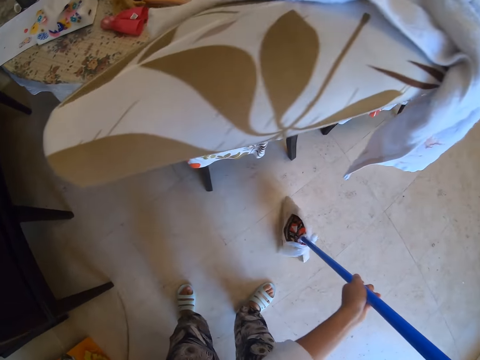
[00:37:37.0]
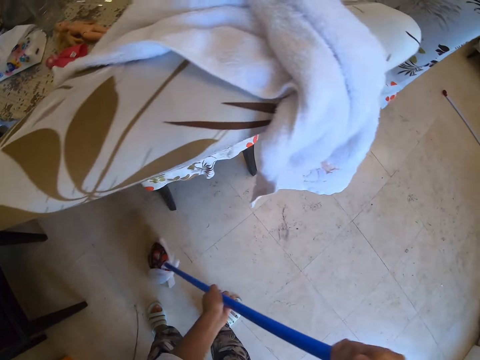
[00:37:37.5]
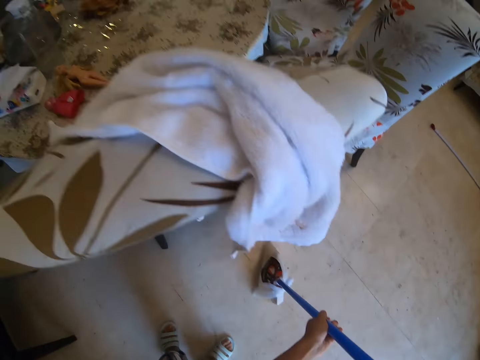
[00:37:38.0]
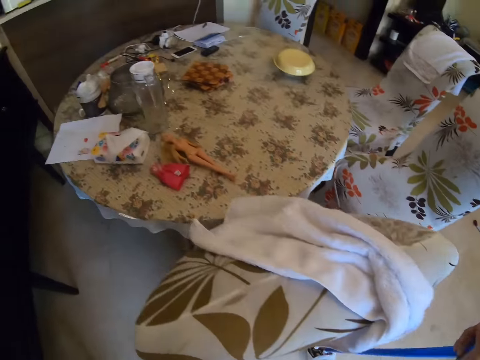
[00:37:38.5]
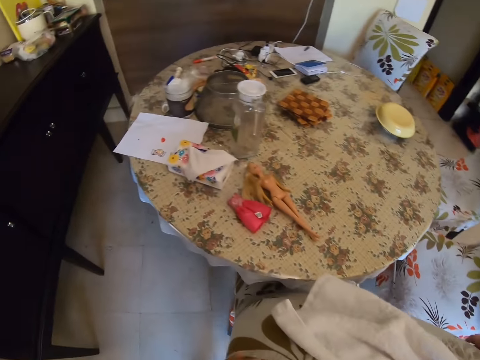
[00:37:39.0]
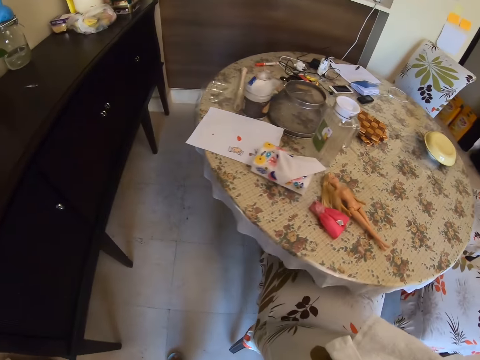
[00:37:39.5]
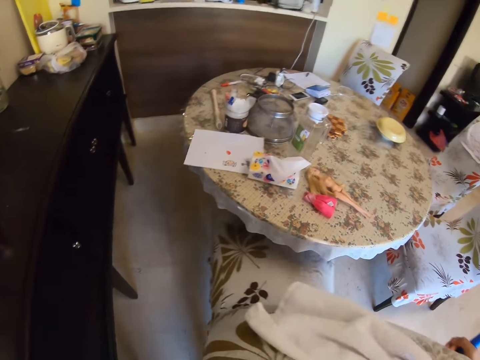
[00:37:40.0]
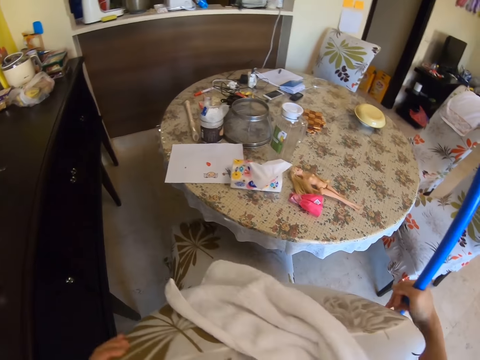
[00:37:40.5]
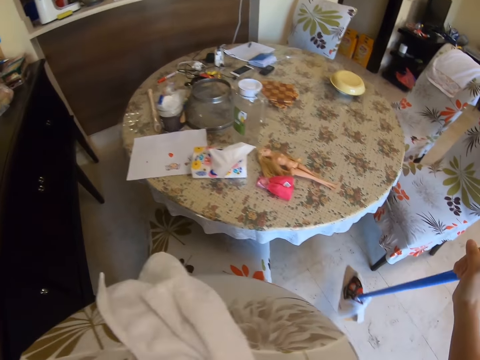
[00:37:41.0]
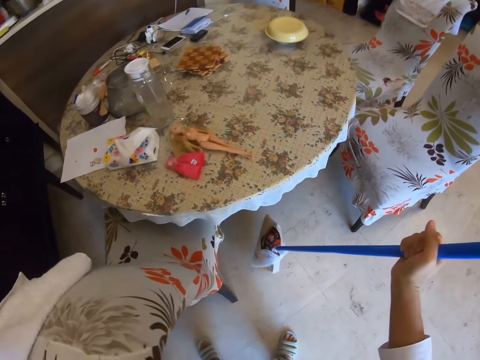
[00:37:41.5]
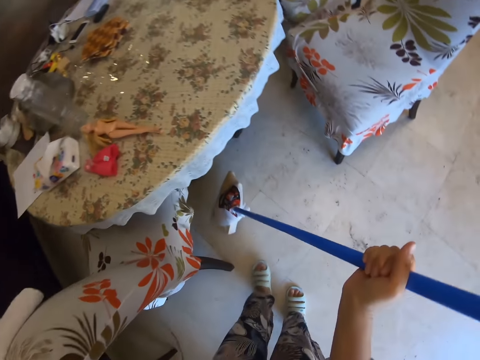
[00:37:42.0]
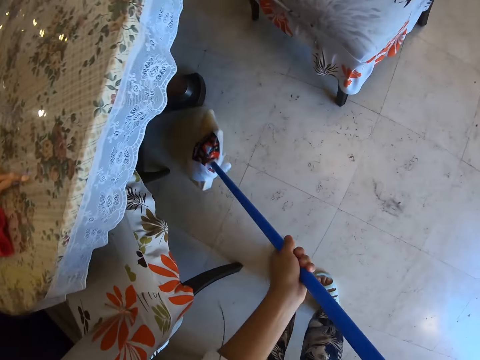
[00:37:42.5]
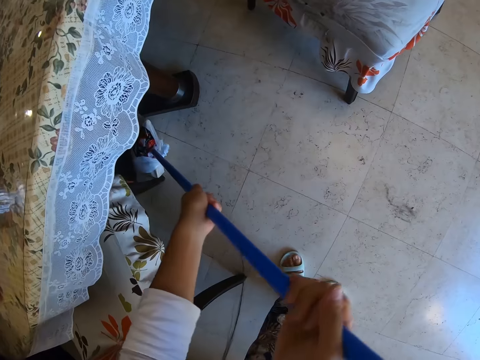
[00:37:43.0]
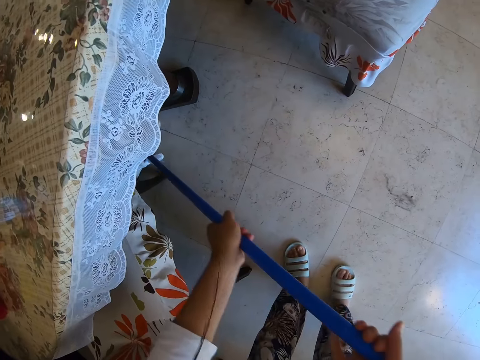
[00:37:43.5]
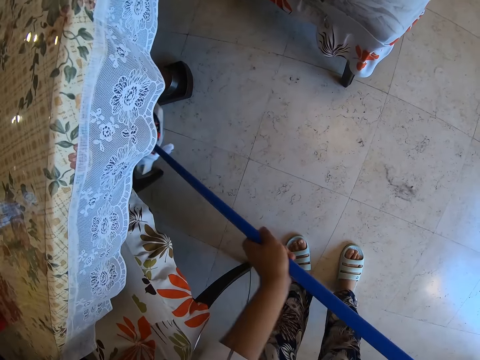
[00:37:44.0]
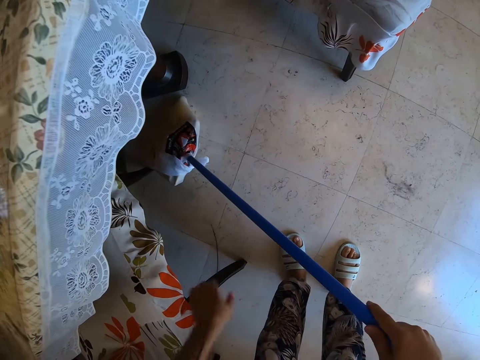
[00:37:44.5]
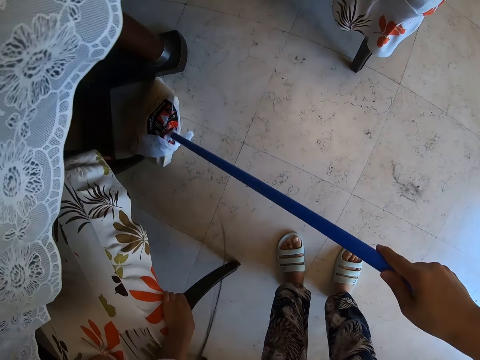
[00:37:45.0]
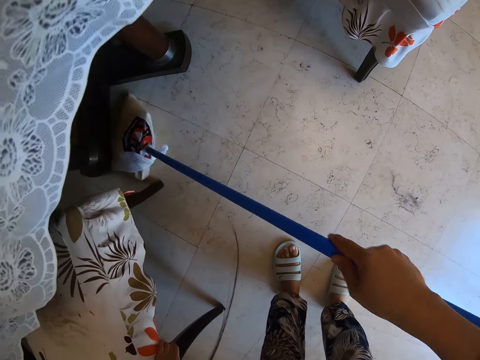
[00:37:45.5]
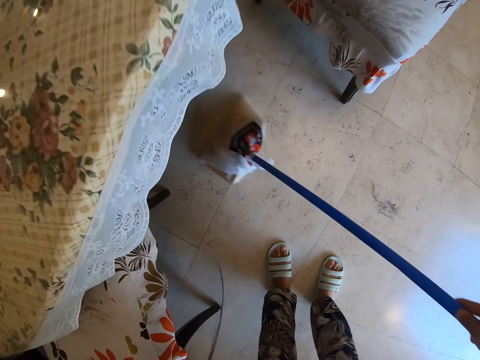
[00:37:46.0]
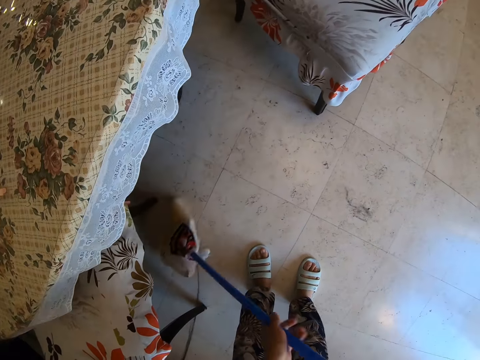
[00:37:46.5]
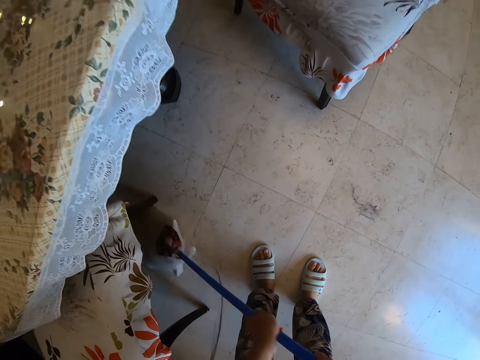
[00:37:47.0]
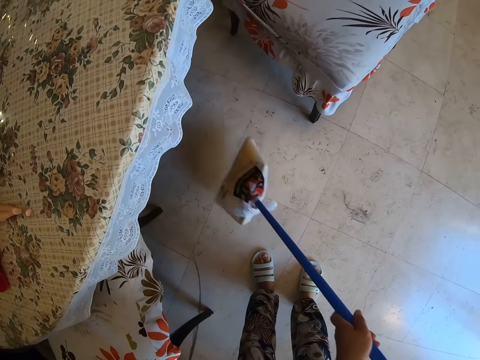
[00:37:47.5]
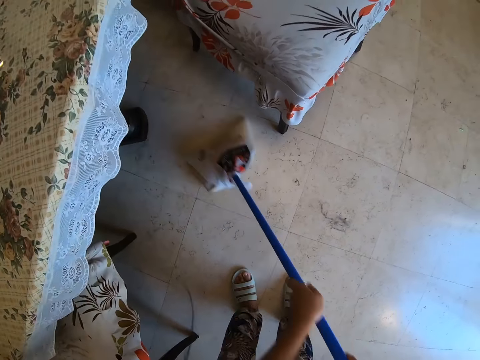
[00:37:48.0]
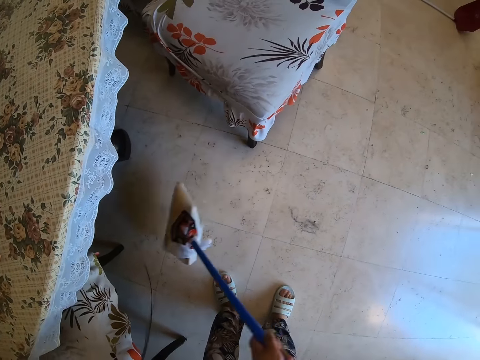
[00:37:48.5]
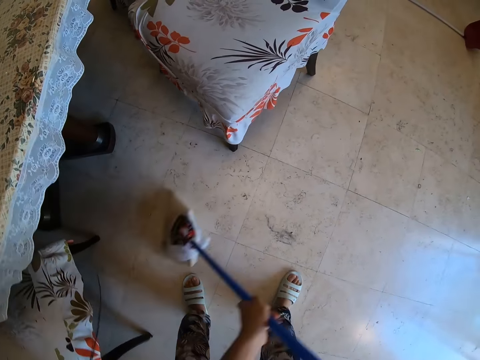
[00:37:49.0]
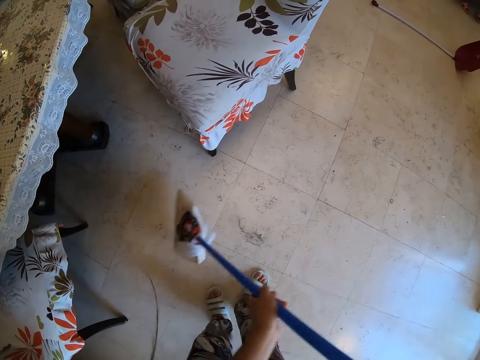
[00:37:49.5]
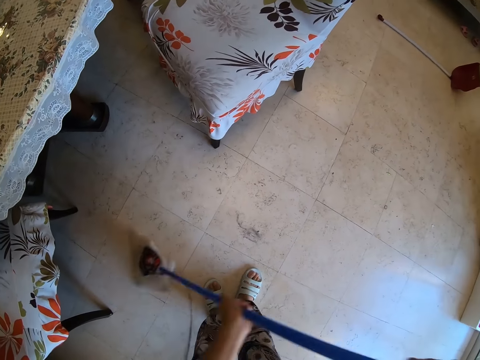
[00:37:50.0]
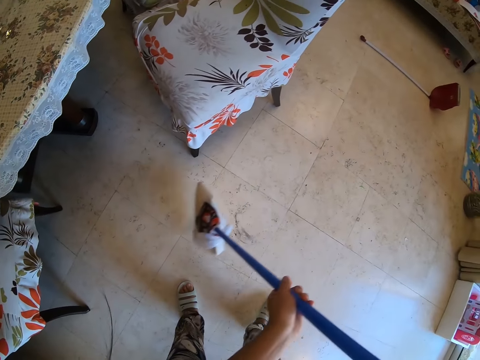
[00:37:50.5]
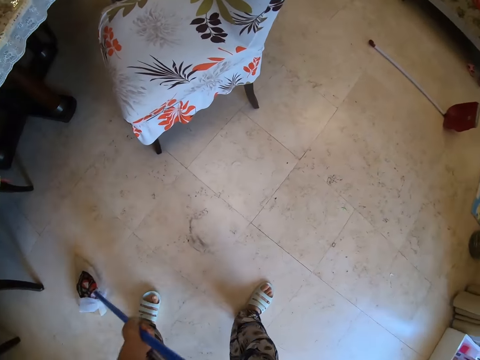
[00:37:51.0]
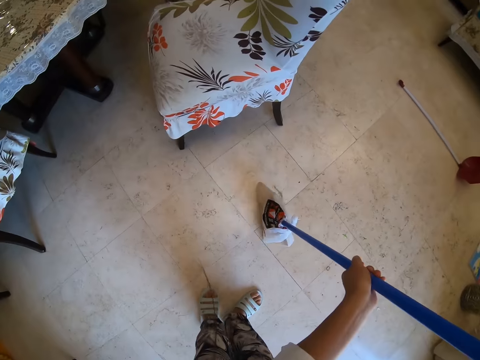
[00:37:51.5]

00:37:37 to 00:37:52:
The camera wearer holds a broom. They adjust the seat or chair with both hands. They sweep the floor with the broom. They hold the broom, move the chair, and sweep the floor with the broom. They sweep the floor using the hand broom with both hands.

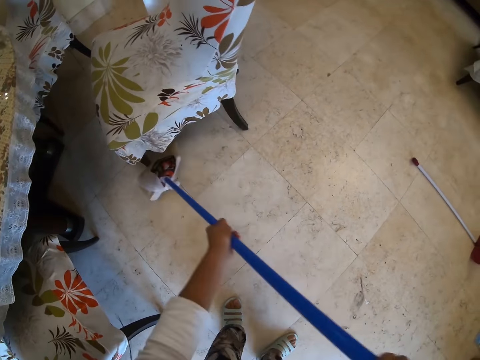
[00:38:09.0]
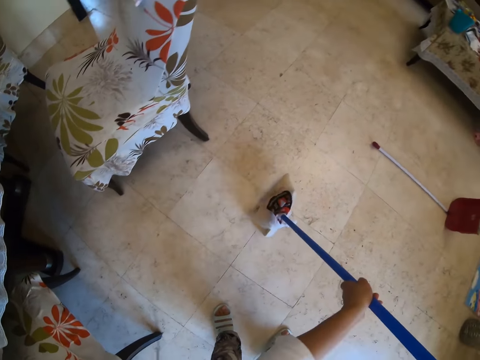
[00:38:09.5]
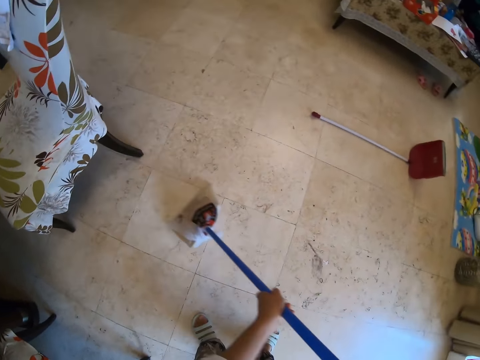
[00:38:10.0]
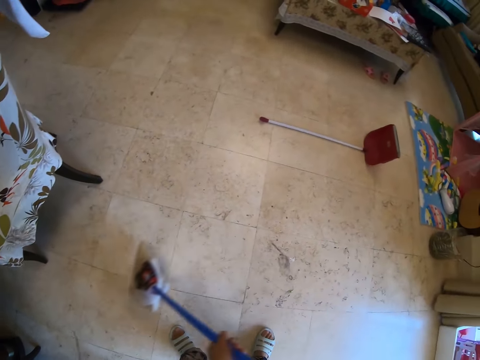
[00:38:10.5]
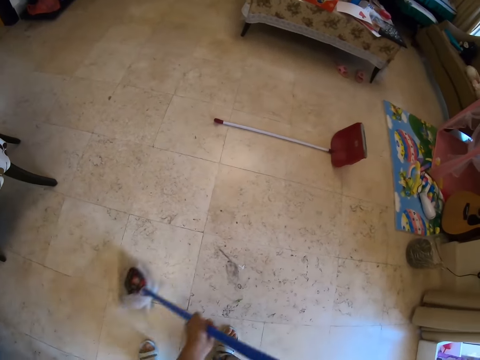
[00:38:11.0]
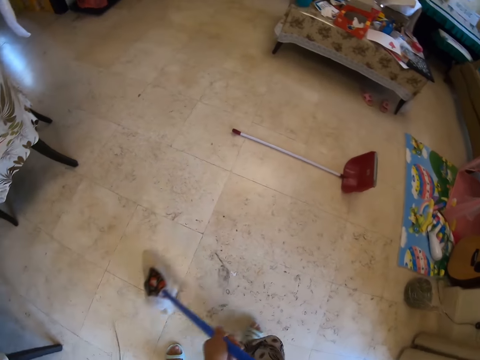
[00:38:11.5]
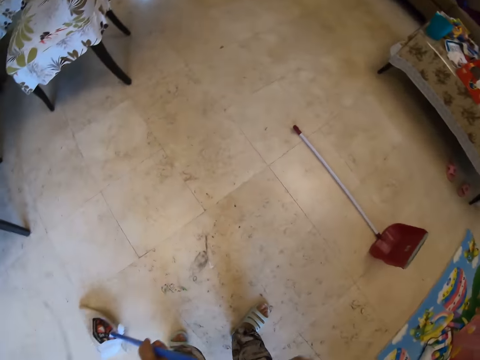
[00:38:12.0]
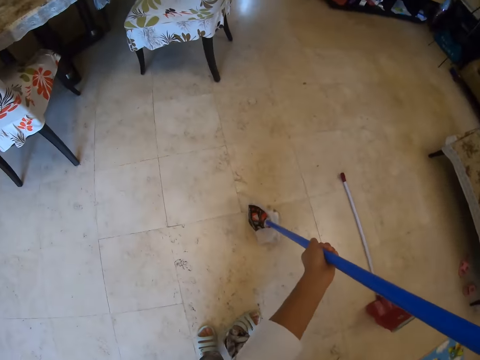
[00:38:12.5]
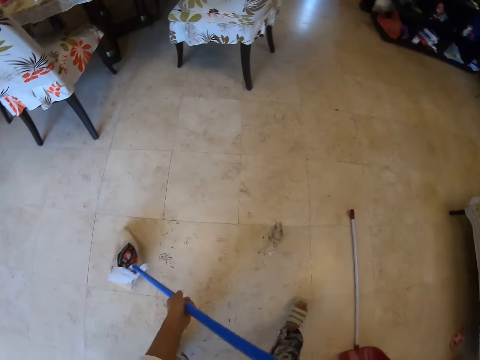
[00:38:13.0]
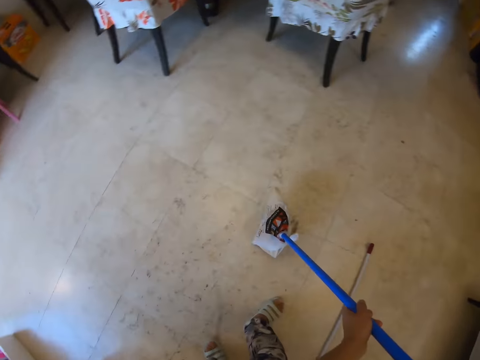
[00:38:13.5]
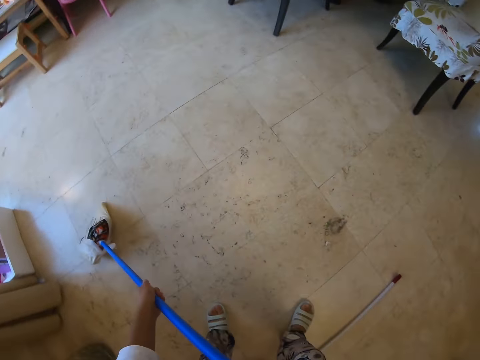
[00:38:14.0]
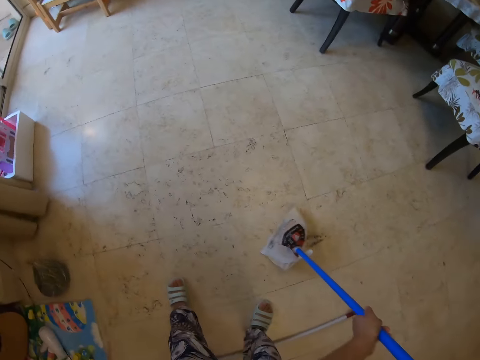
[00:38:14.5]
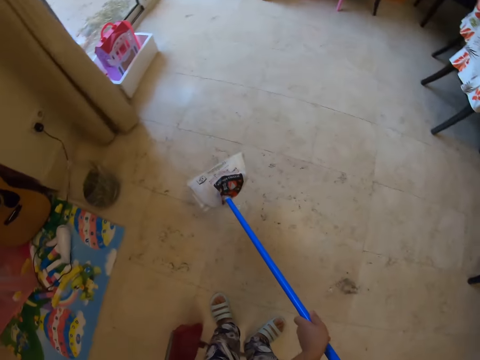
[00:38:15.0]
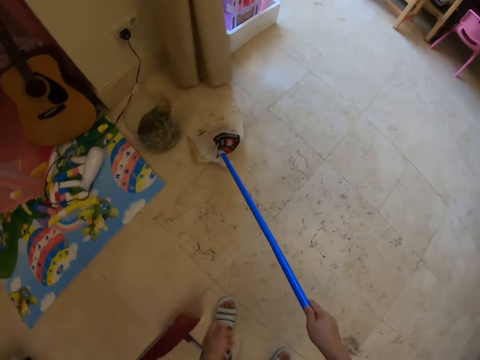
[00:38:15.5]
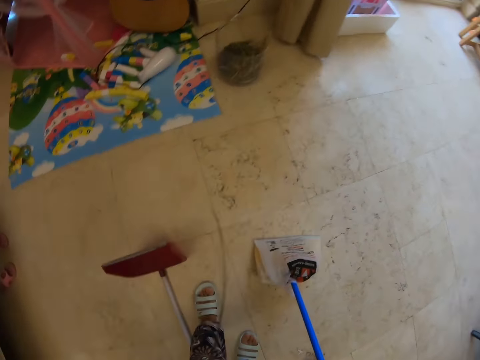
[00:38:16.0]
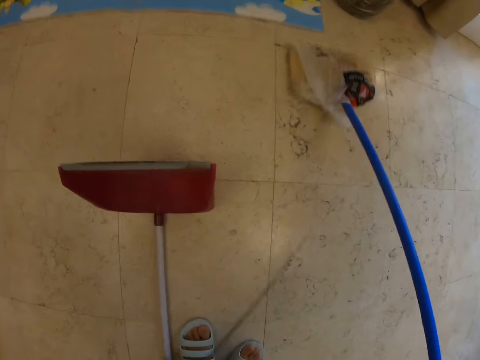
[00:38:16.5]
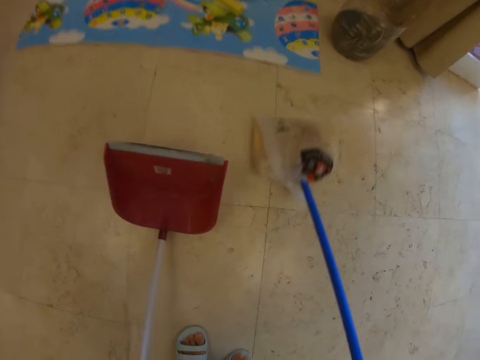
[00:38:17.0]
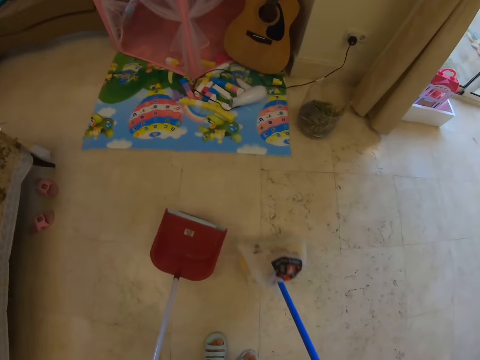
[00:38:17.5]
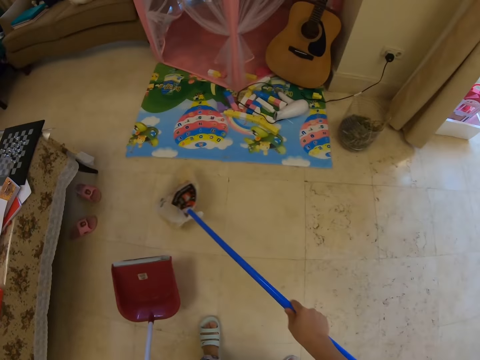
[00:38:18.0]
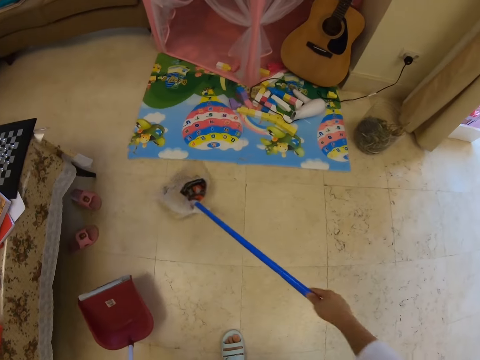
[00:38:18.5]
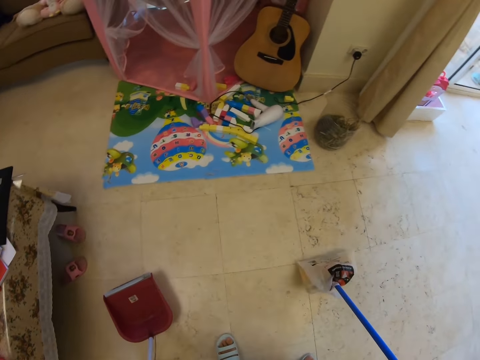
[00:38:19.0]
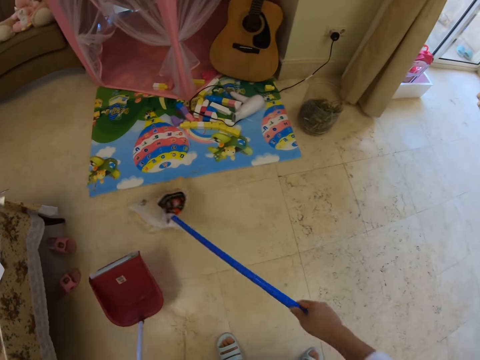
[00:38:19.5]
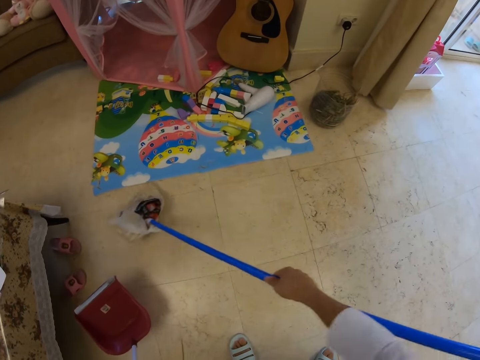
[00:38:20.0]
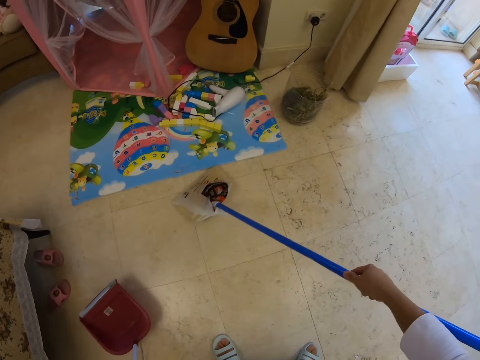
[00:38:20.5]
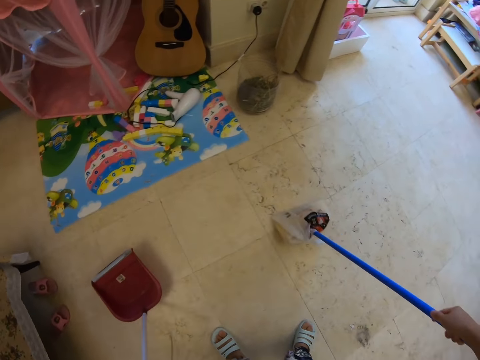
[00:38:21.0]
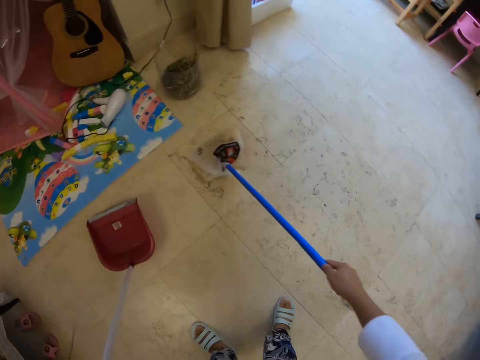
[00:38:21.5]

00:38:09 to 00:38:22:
The camera wearer sweeps the floor using a hand broom with both hands. They sweep the floor with the broom. They collect the trash collector or dust pan with the left hand. They hold the dust pan and sweep the floor with the broom.
